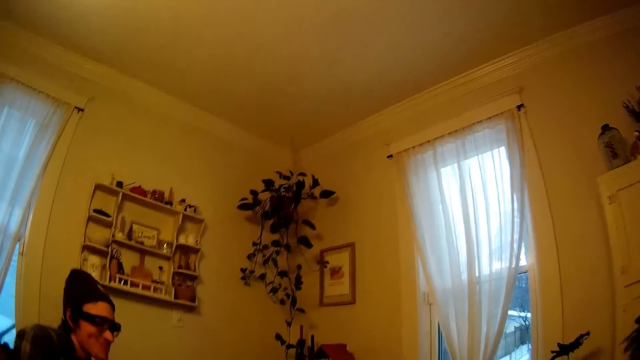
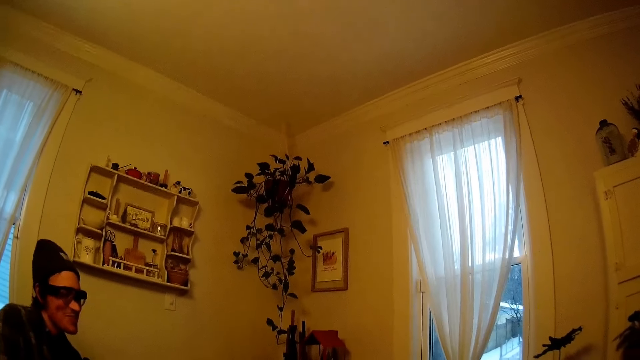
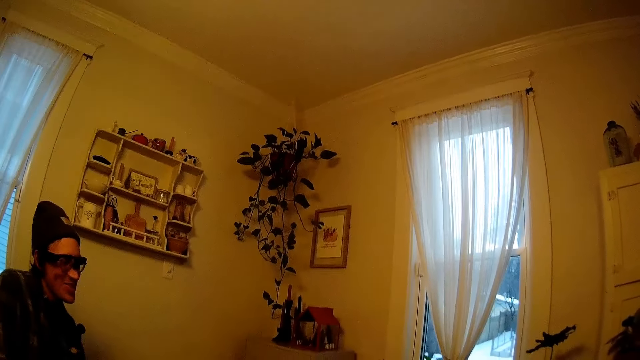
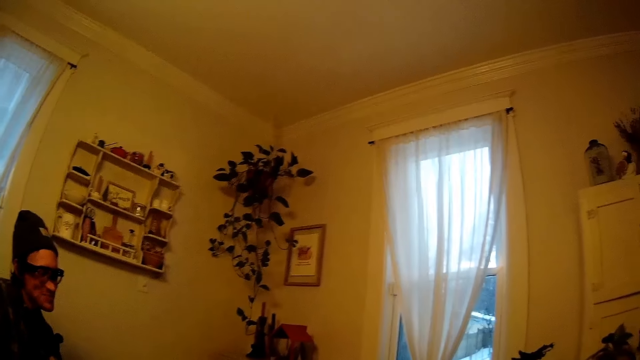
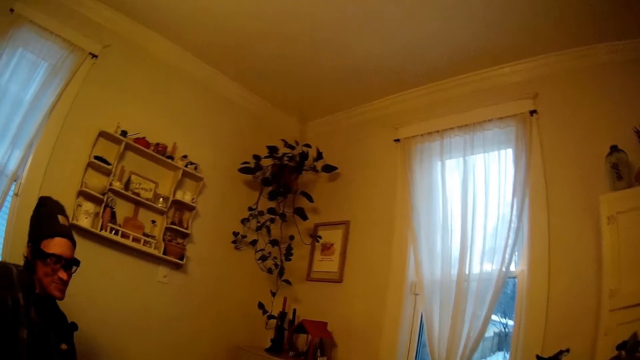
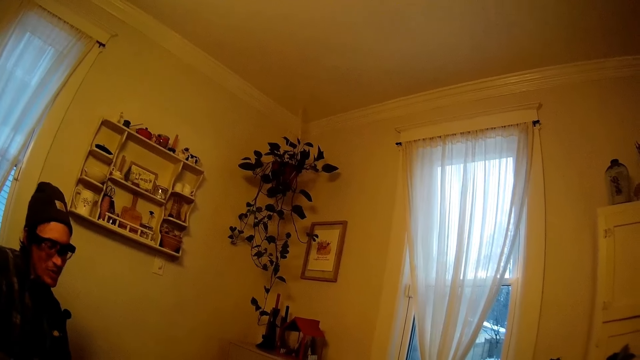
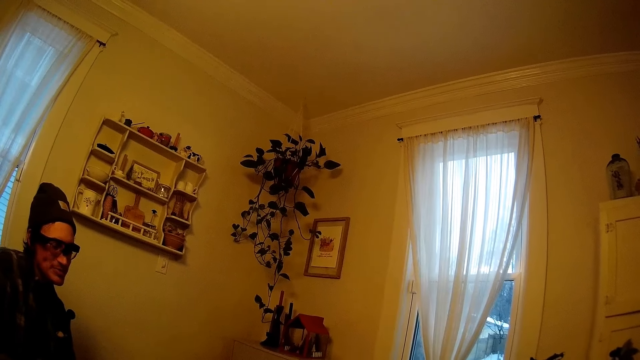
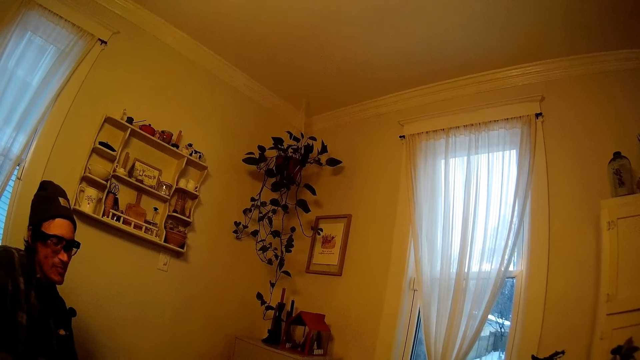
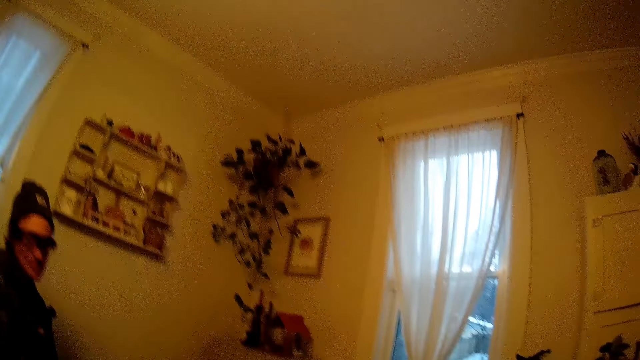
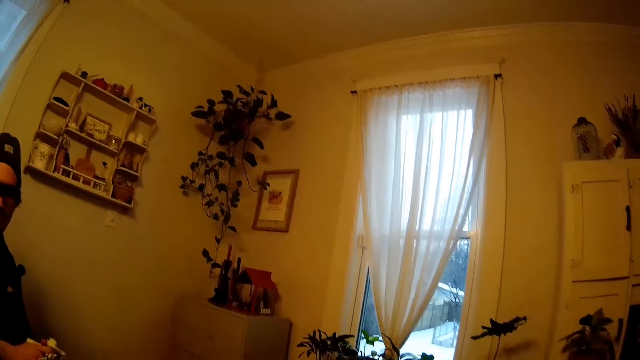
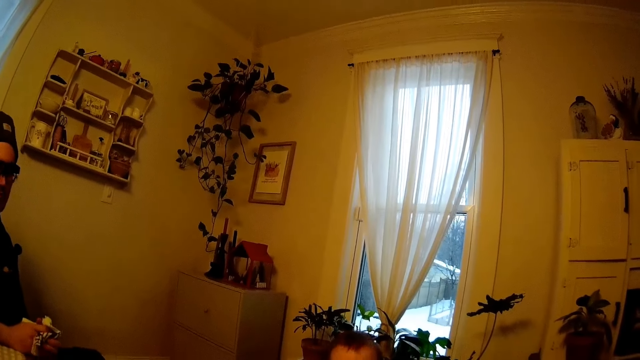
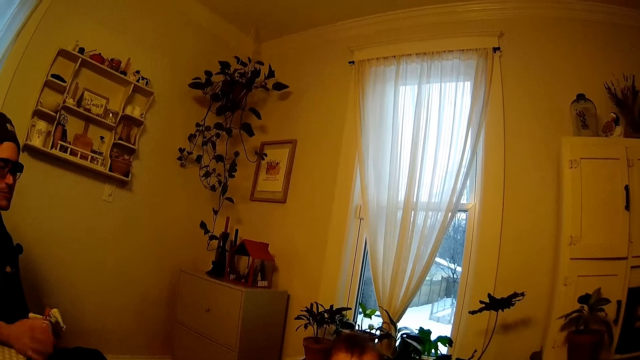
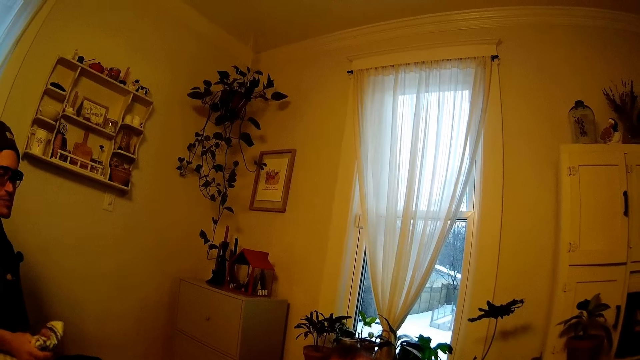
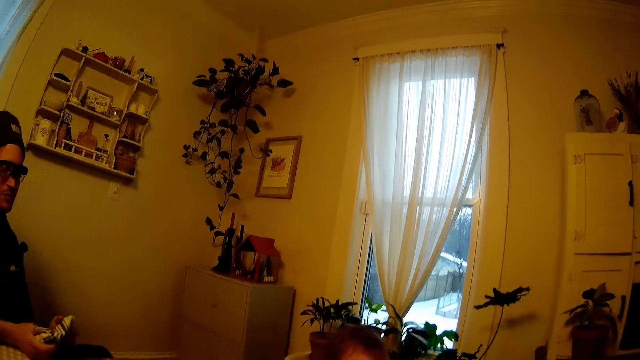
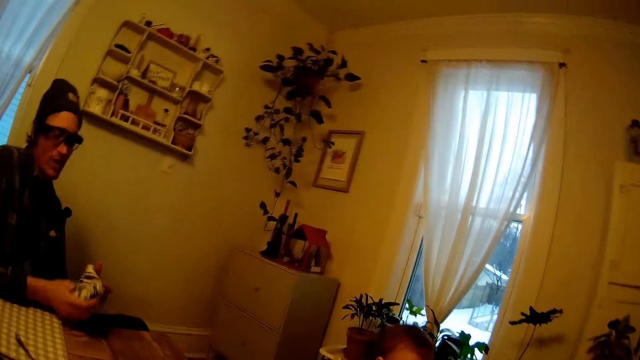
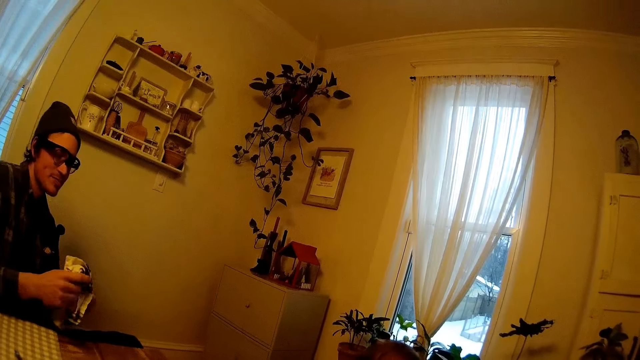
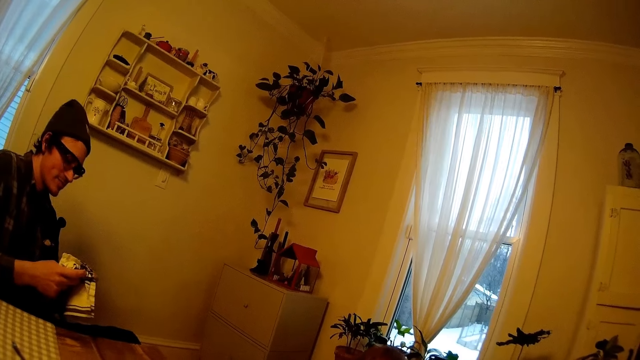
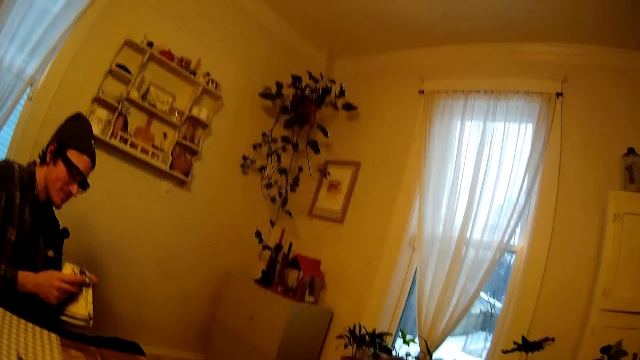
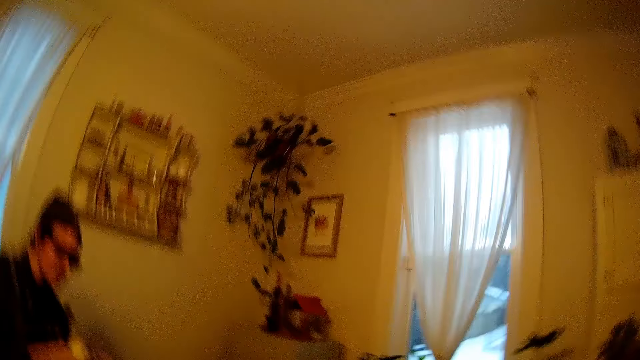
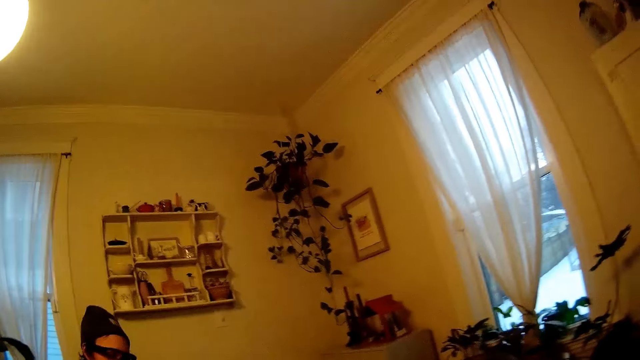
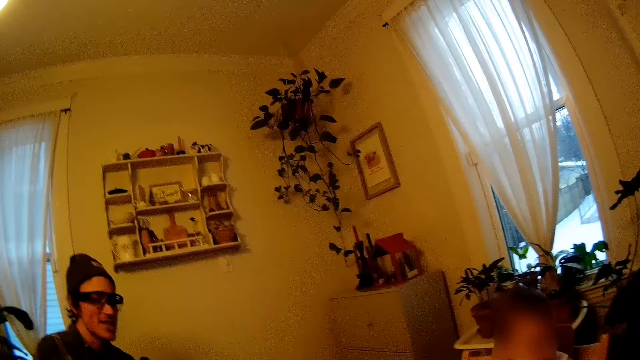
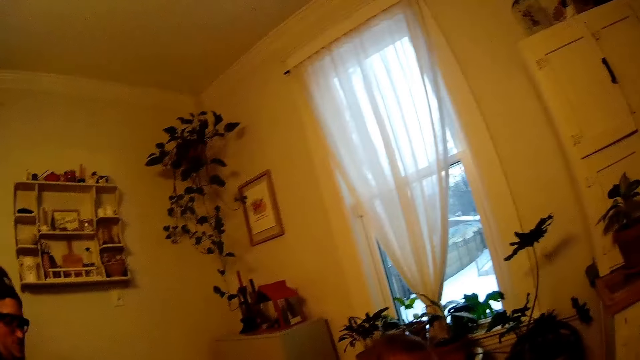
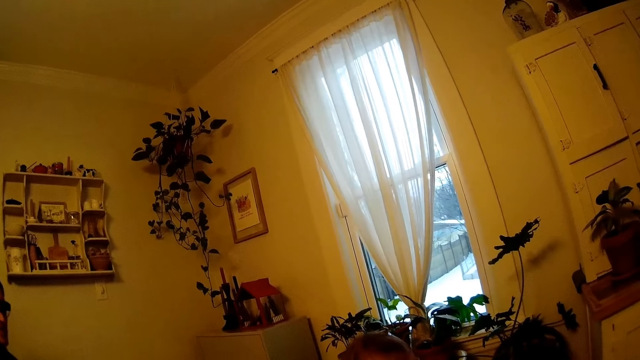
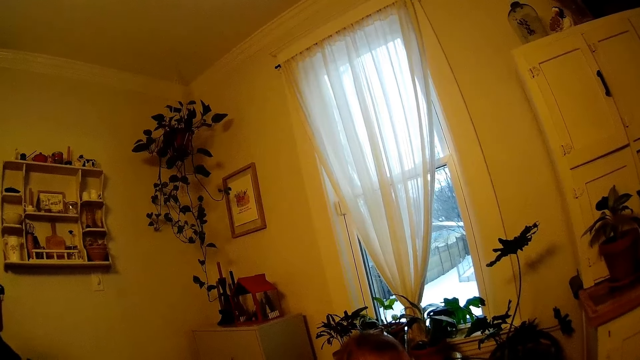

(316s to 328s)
The camera wearer looks around. The man cleans his hands with a handkerchief.

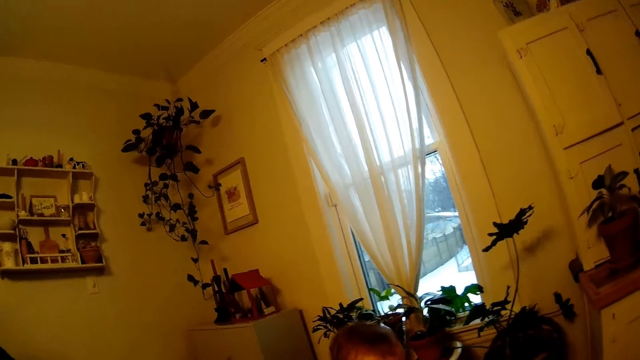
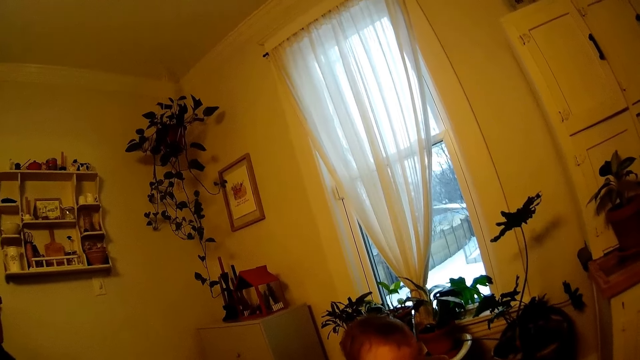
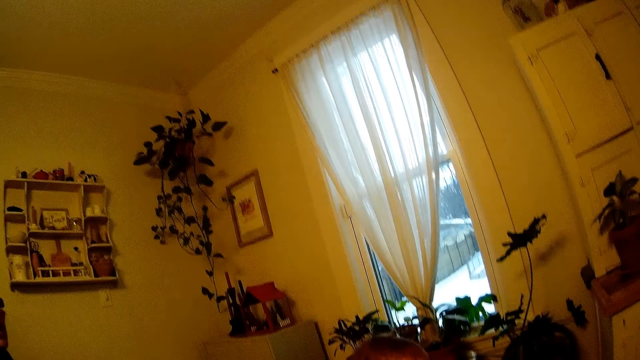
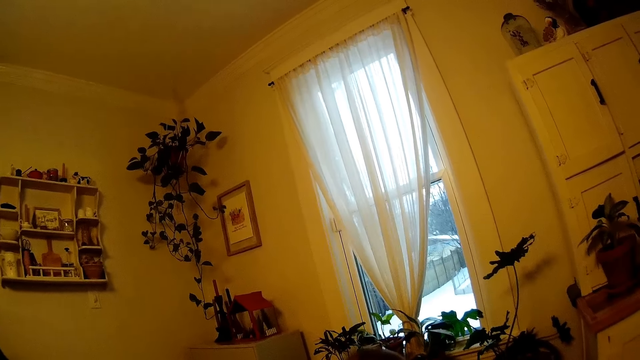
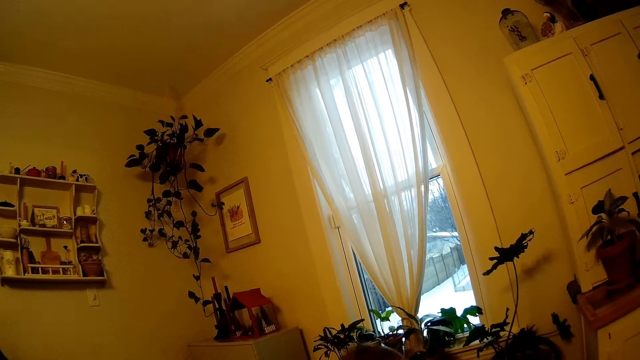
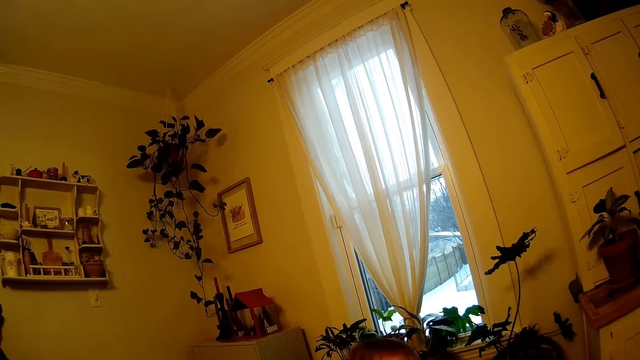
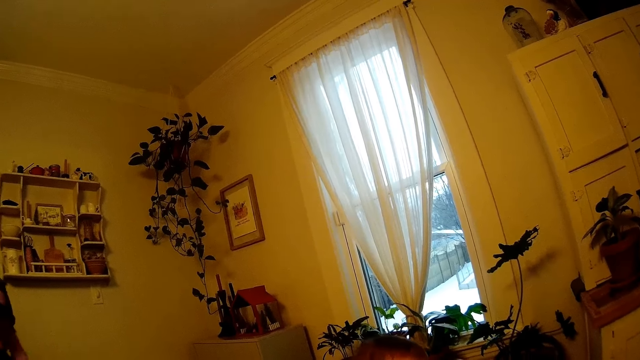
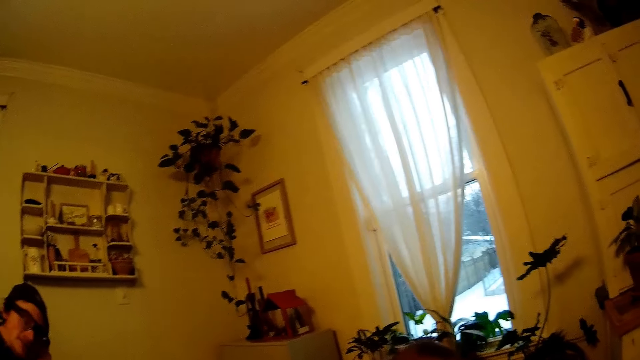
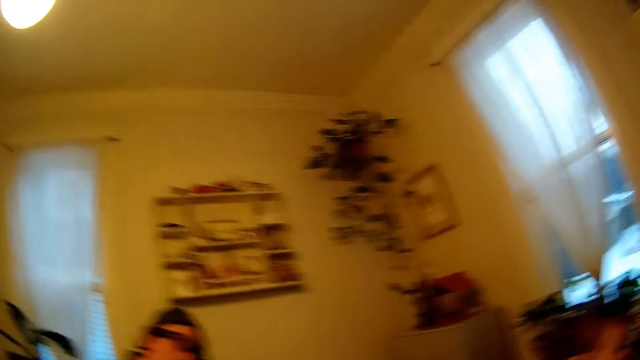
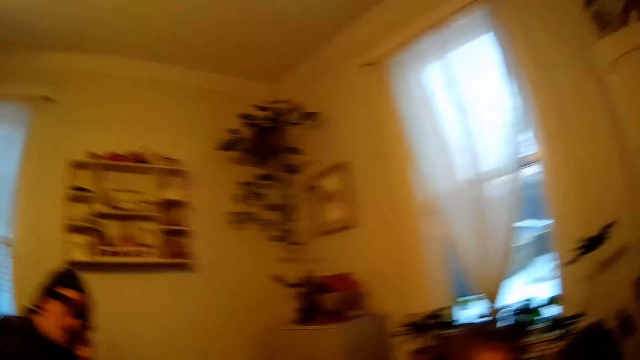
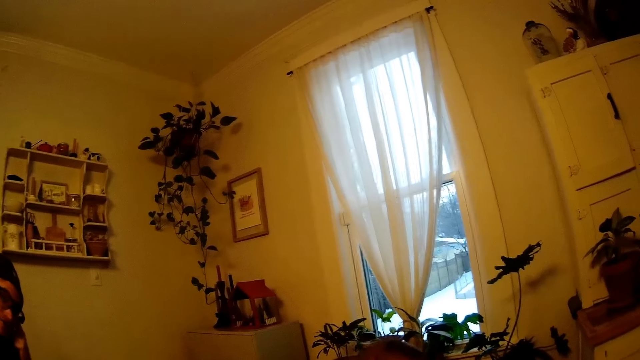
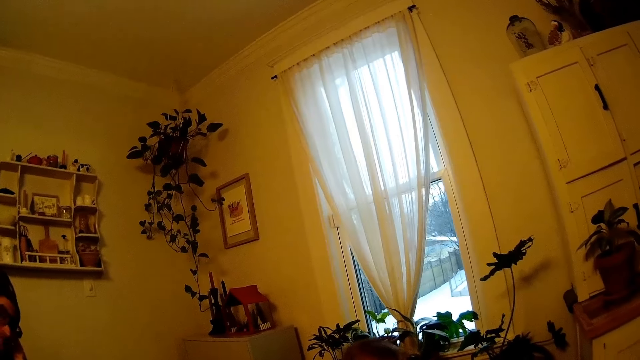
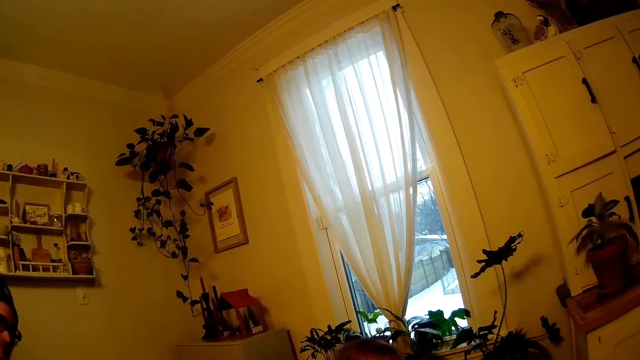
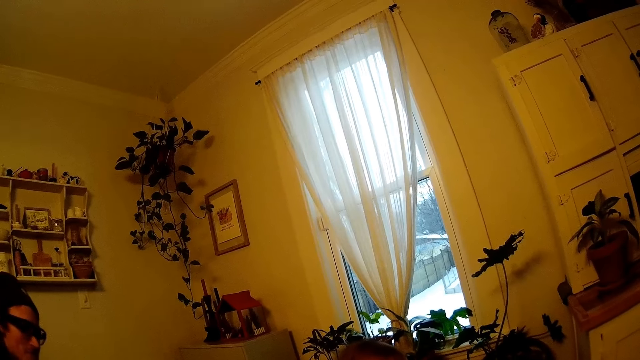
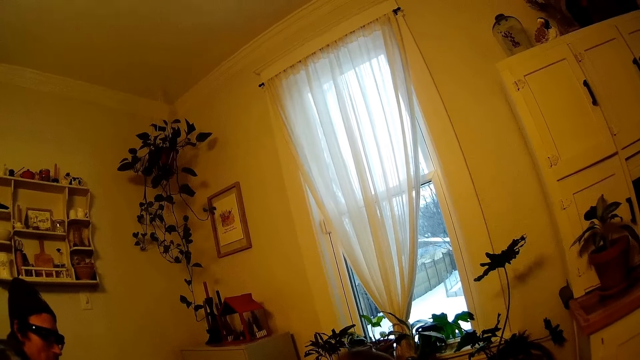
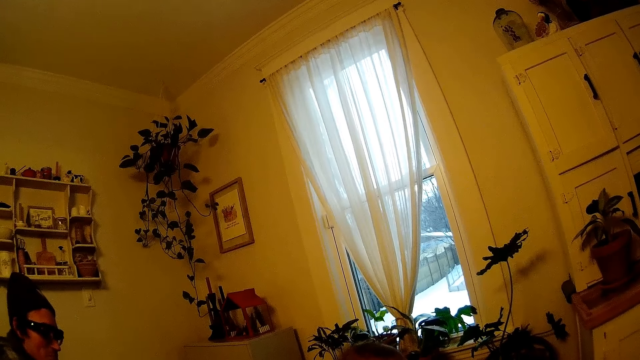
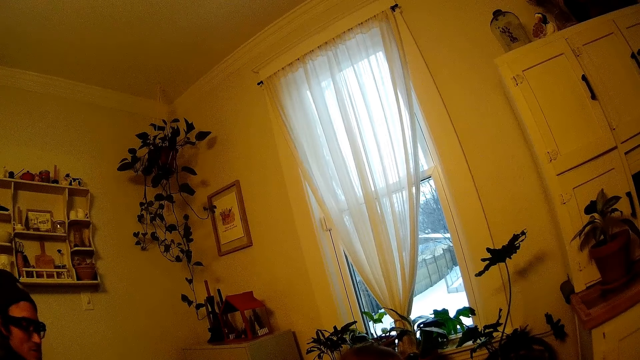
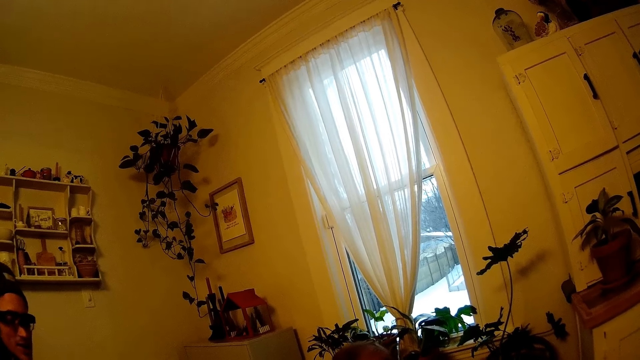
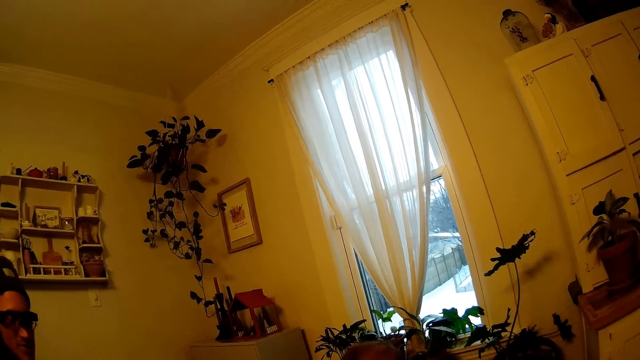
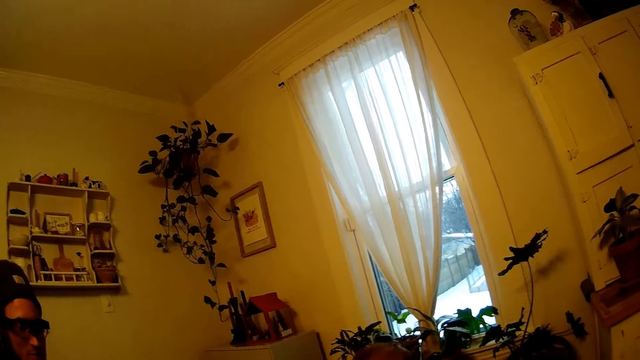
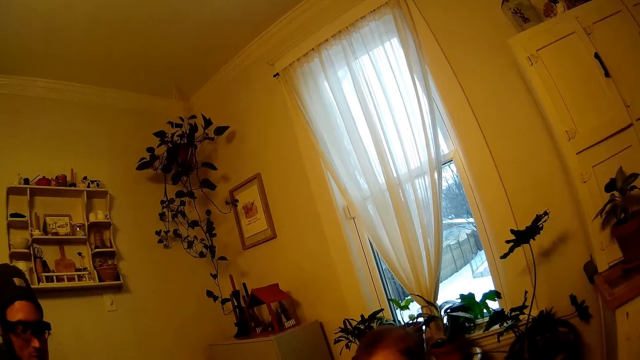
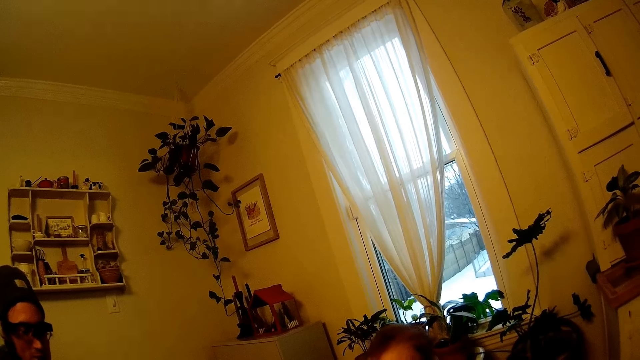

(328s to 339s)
The man scratches his head with his left index finger. The camera wearer looks around.
